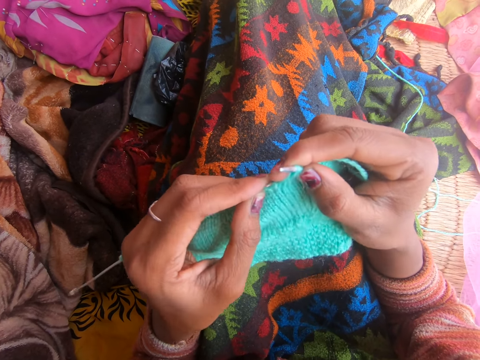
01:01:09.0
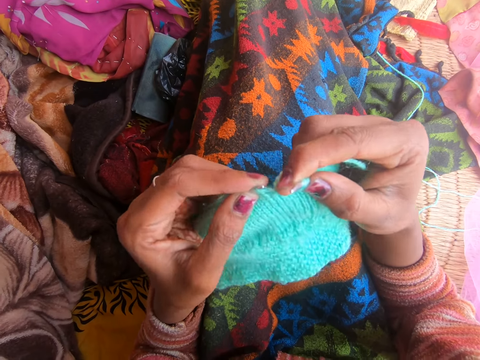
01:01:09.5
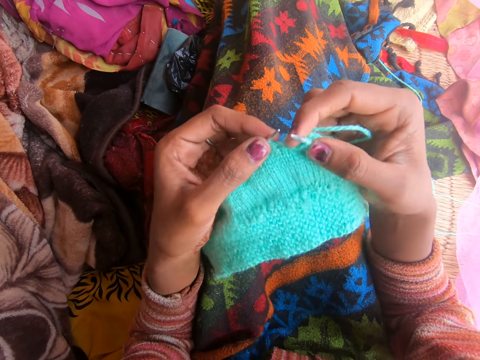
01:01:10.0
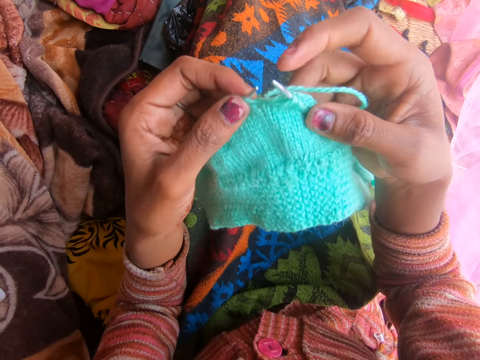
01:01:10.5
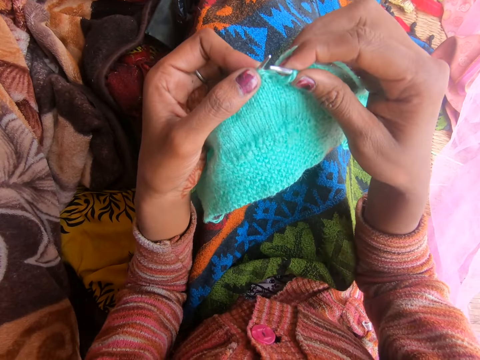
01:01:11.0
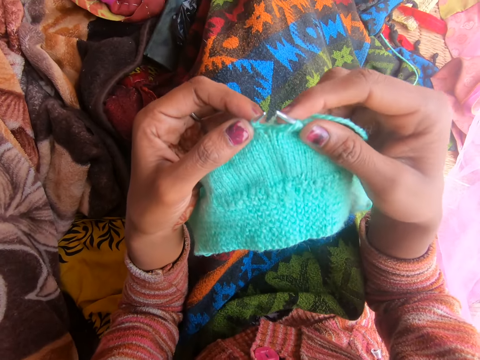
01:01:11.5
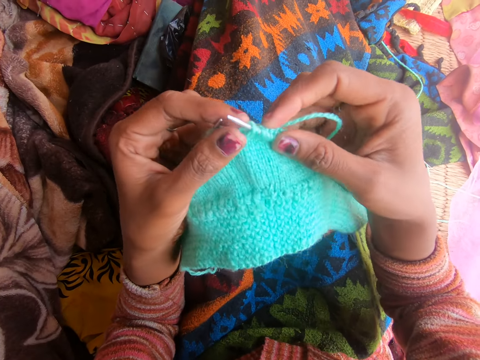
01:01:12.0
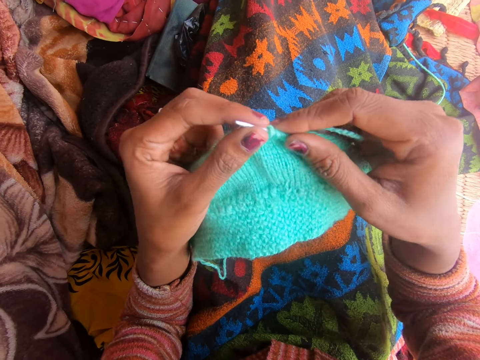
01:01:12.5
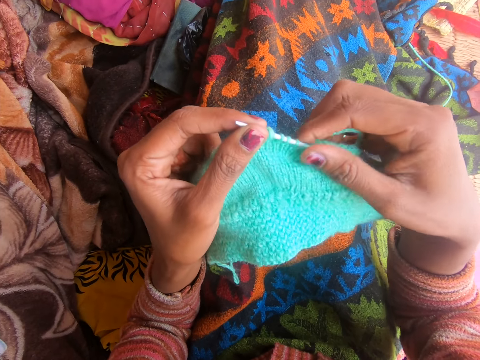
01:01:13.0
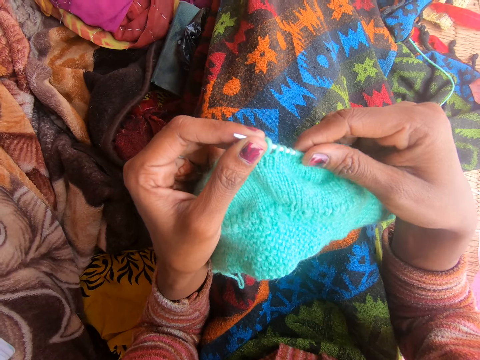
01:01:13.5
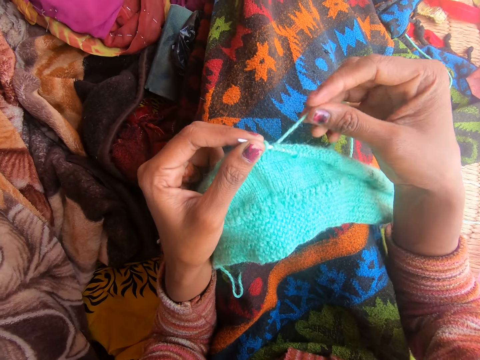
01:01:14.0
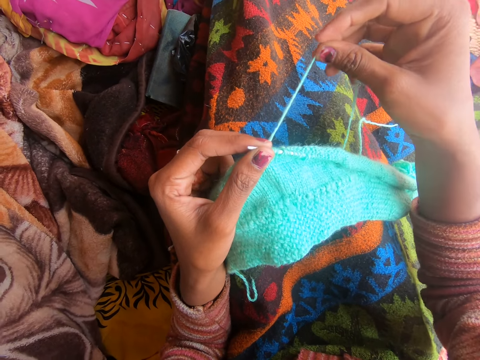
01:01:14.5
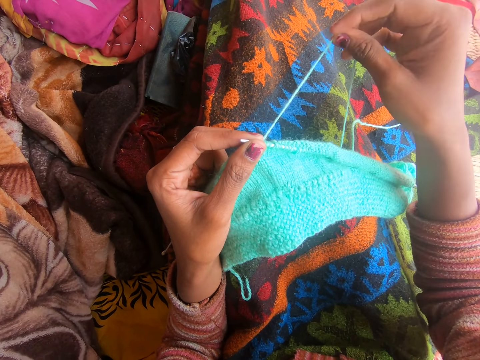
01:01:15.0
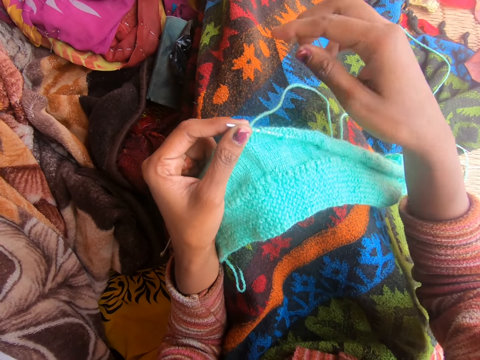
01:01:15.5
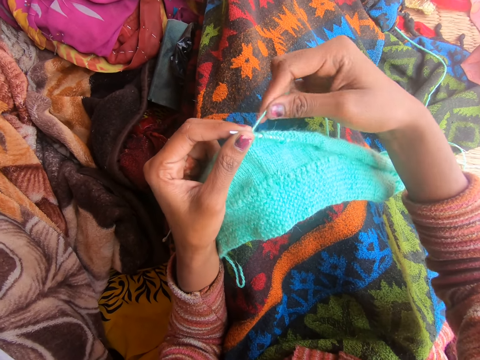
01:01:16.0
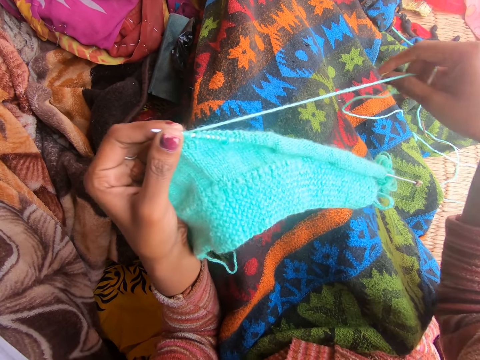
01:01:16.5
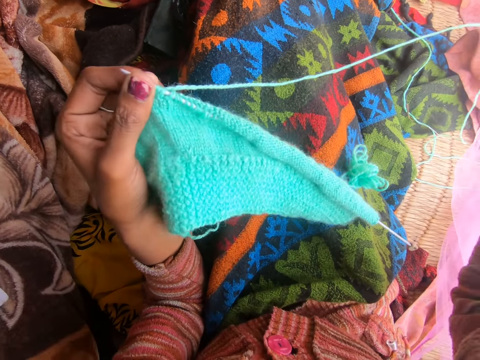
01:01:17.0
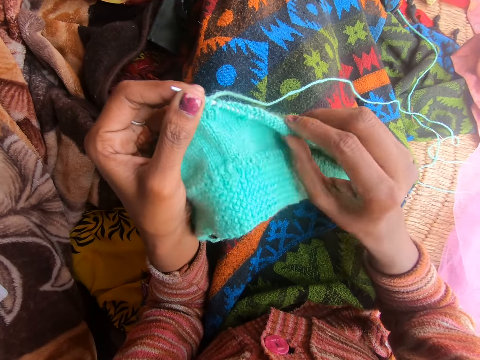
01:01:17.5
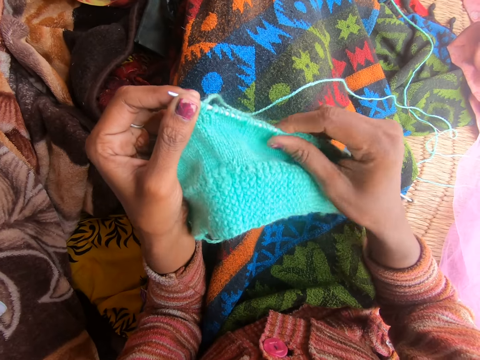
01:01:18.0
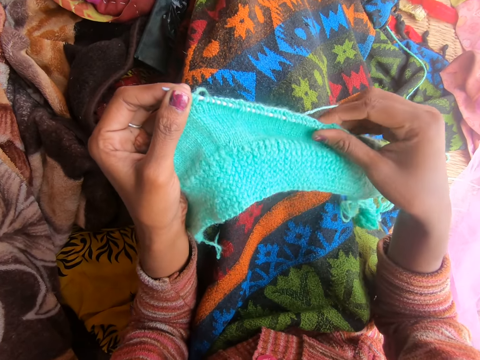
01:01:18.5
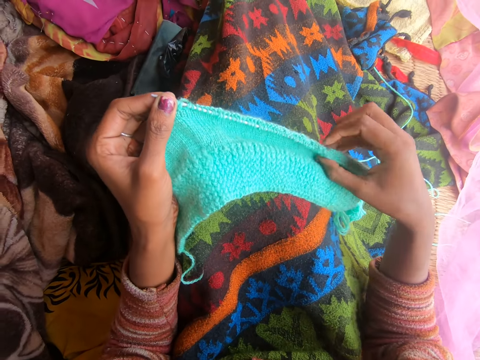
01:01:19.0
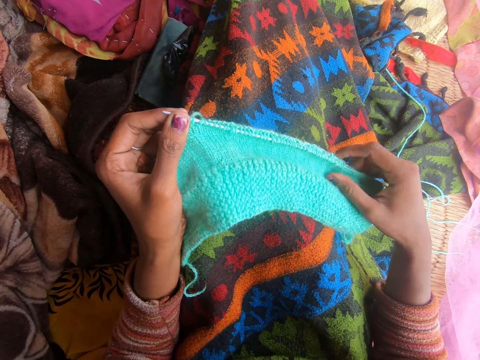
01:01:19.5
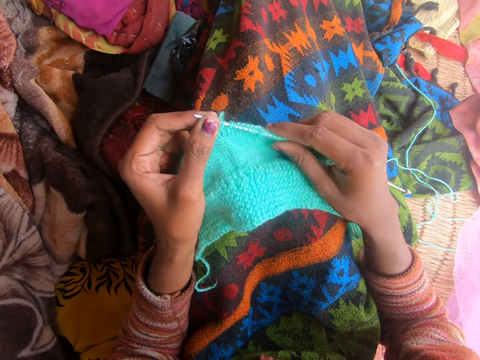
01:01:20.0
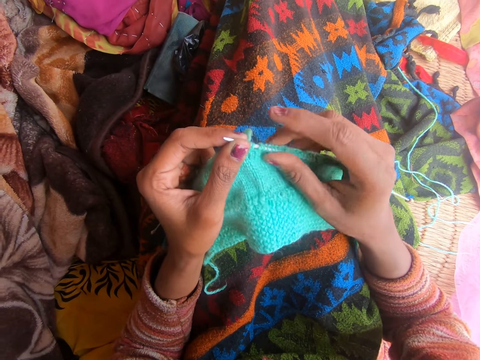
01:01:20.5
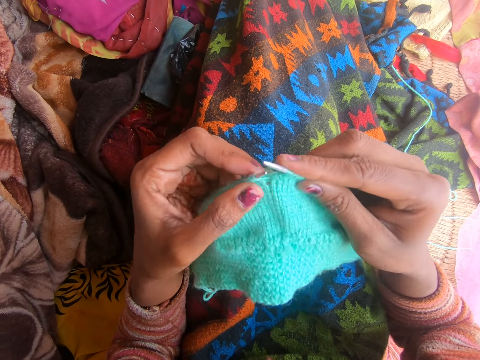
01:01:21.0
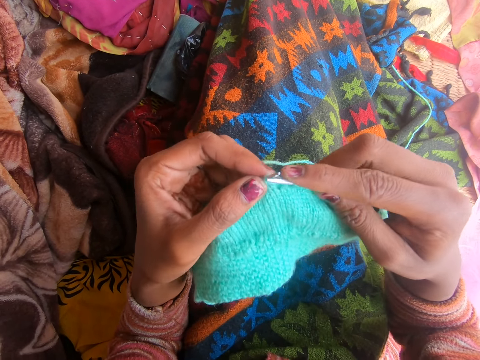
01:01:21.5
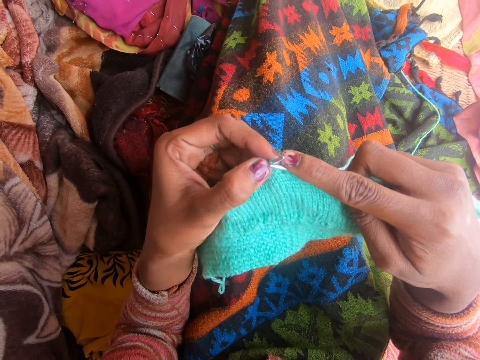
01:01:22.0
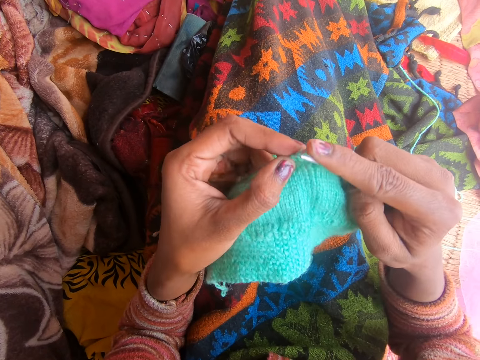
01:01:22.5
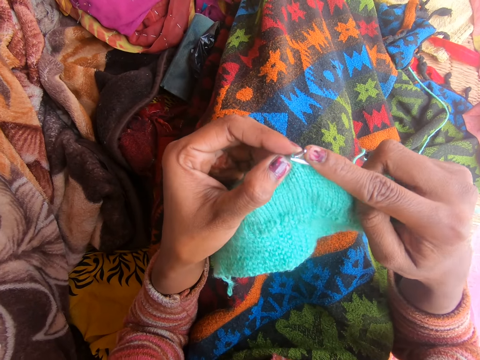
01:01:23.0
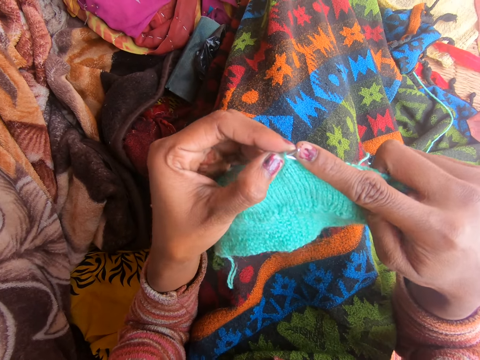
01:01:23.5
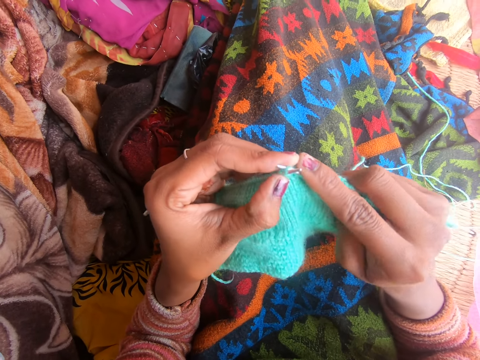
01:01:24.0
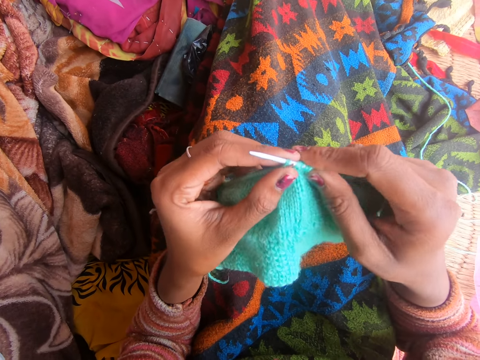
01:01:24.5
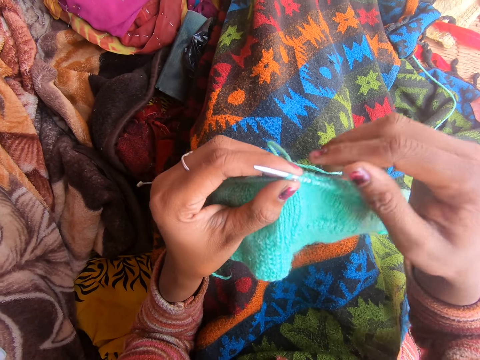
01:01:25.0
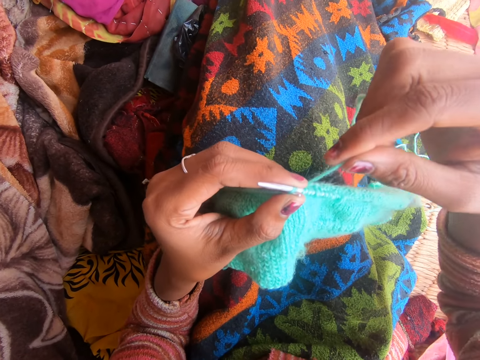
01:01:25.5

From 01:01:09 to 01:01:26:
The camera wearer straightens the fabric. They pull a thread on the fabric. They adjust the fabric on the right knitting pin. They knit the fabric with the knitting needle.

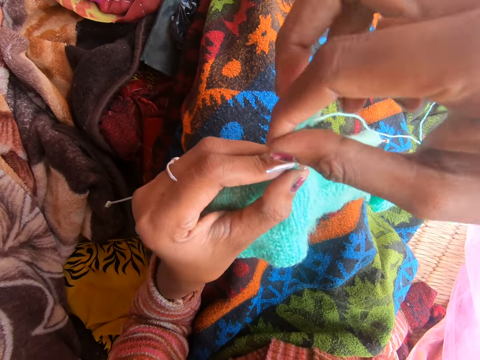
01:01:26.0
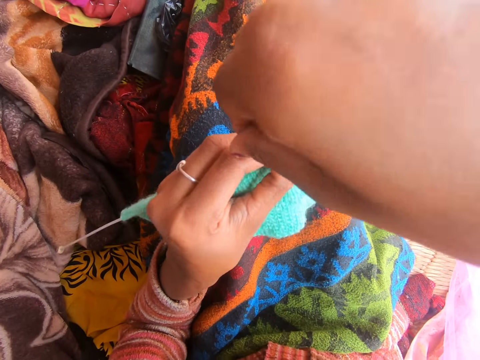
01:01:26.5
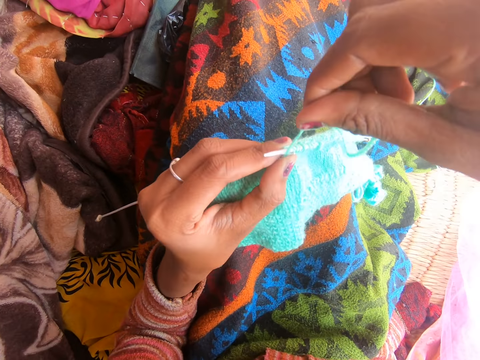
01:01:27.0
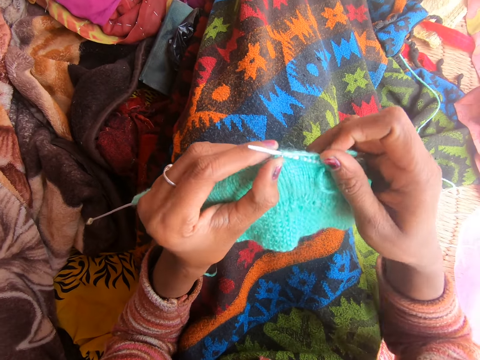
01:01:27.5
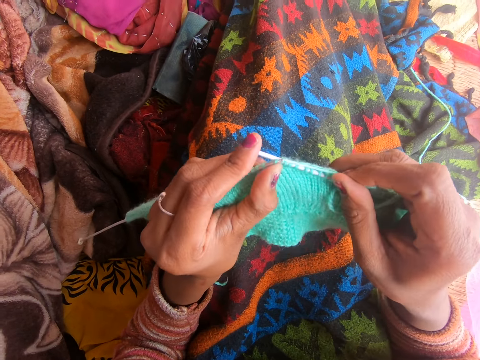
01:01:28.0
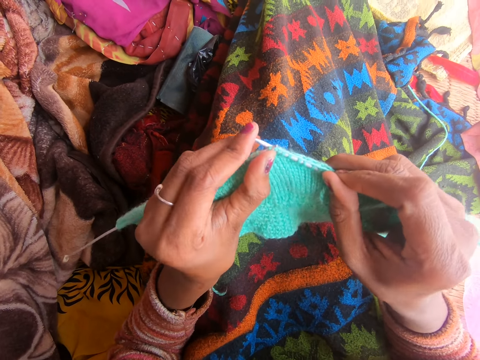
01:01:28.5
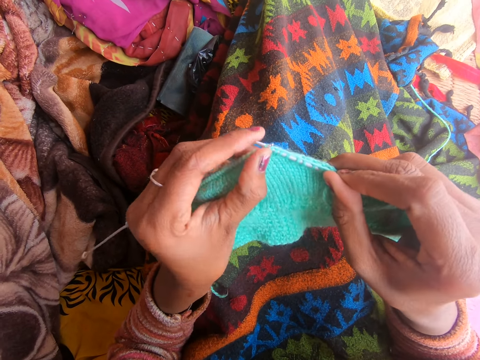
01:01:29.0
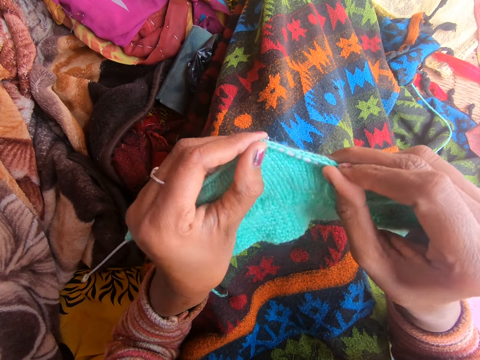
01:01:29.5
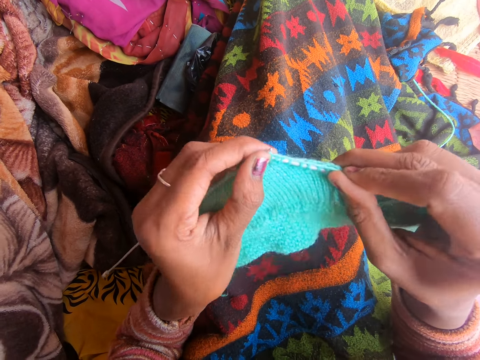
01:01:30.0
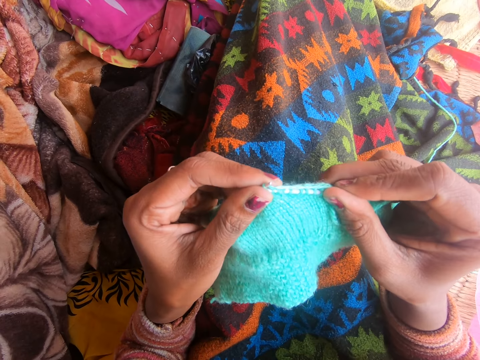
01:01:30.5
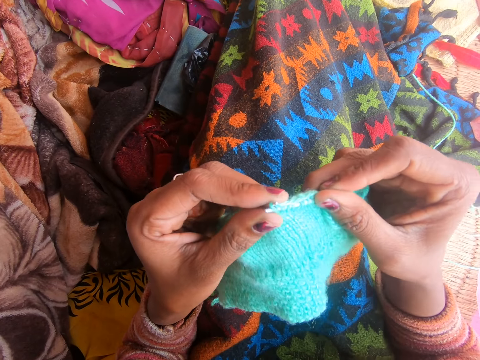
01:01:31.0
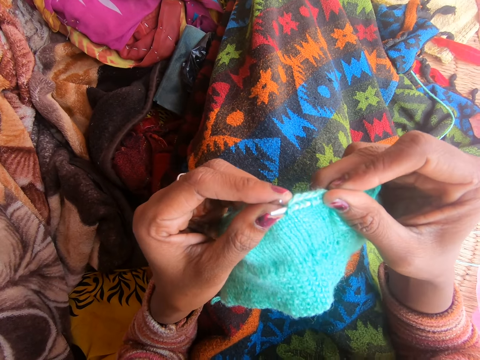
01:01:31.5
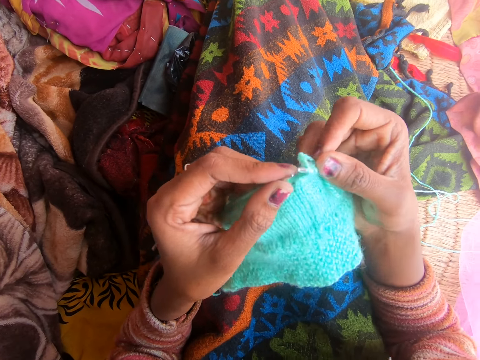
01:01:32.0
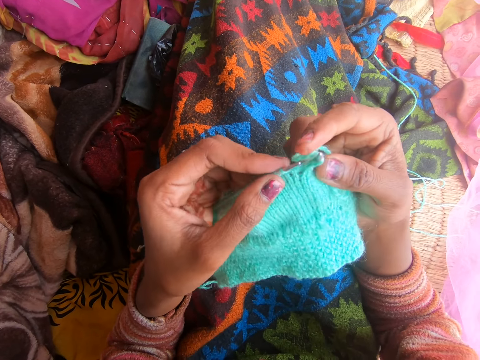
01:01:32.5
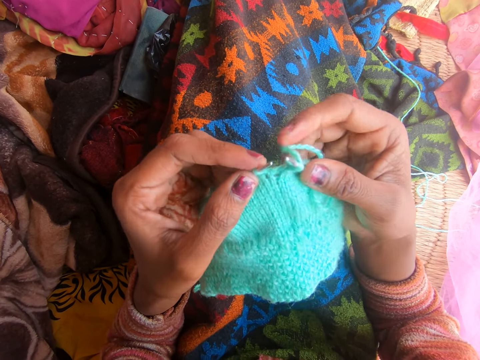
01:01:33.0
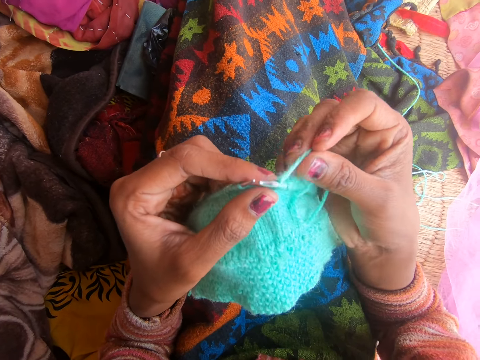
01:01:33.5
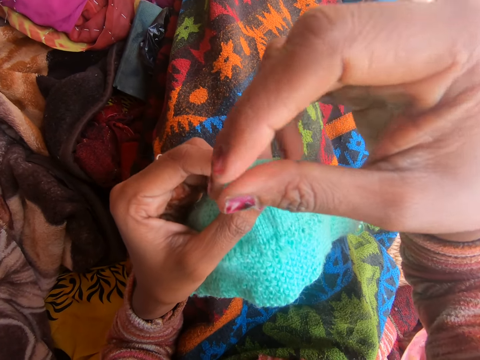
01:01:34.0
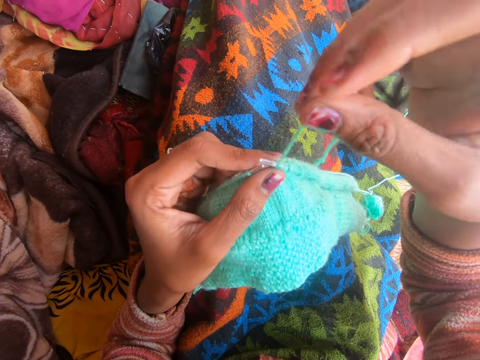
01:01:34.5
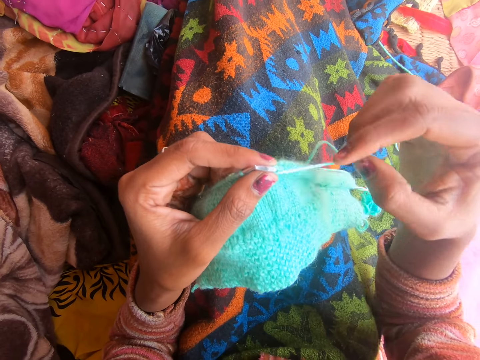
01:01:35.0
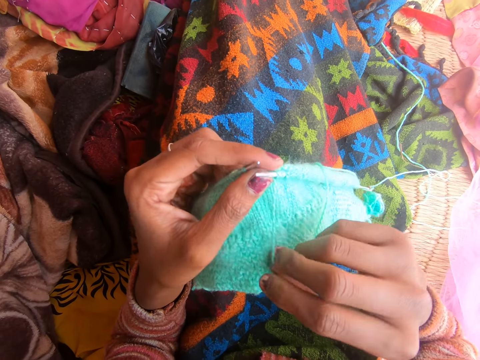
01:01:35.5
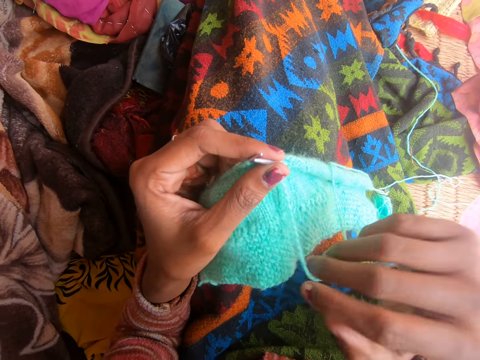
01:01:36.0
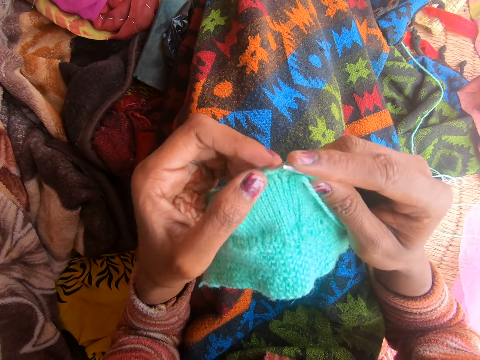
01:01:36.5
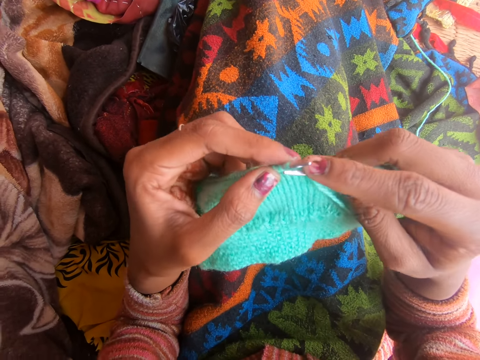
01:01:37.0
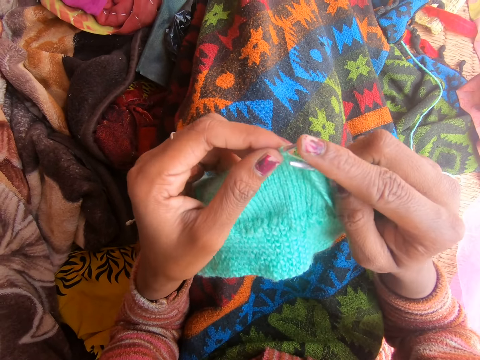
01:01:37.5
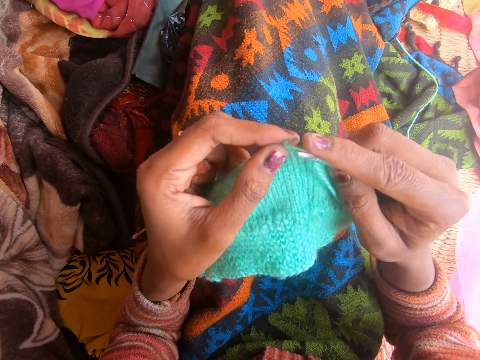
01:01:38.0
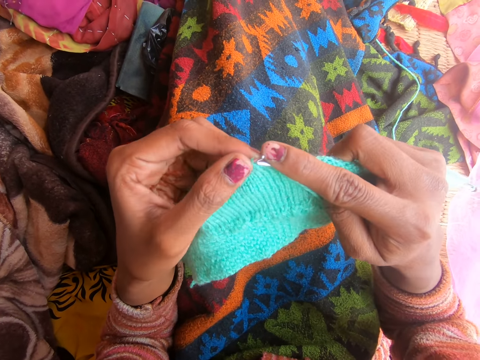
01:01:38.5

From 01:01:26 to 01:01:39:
A person talks to the camera wearer.
